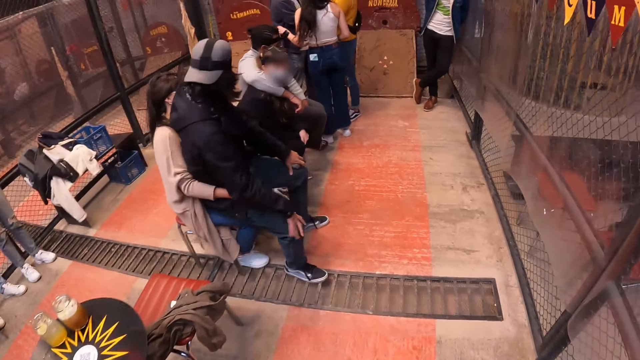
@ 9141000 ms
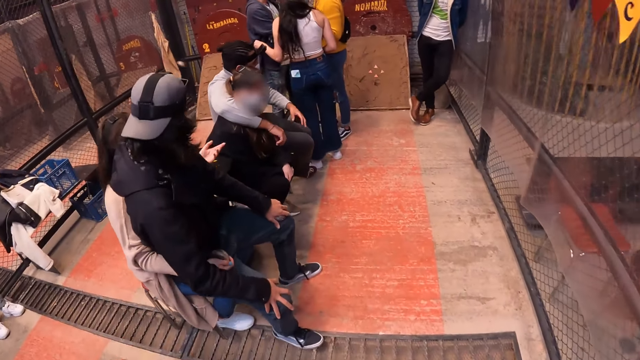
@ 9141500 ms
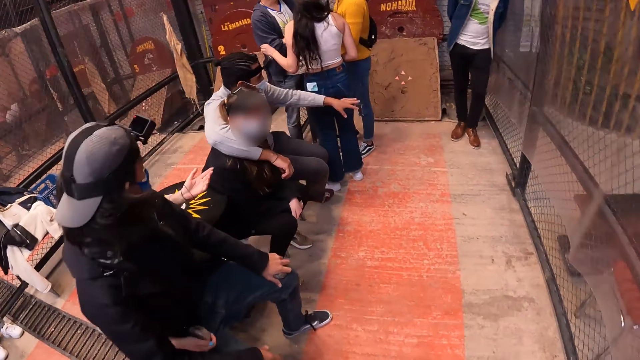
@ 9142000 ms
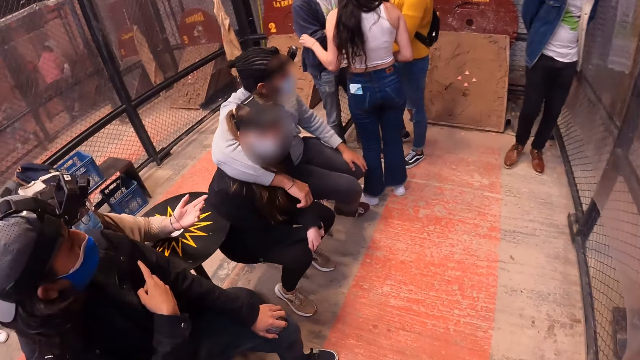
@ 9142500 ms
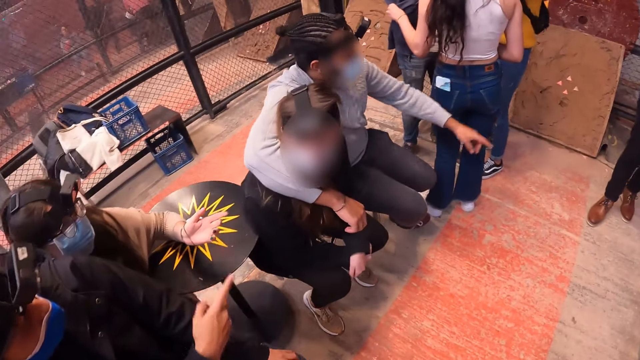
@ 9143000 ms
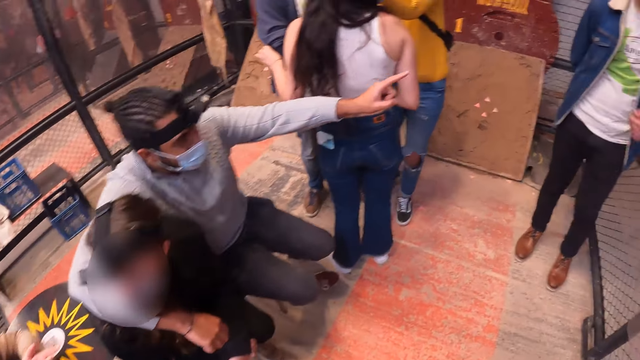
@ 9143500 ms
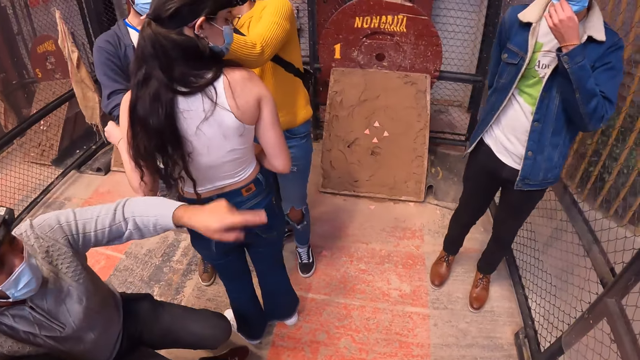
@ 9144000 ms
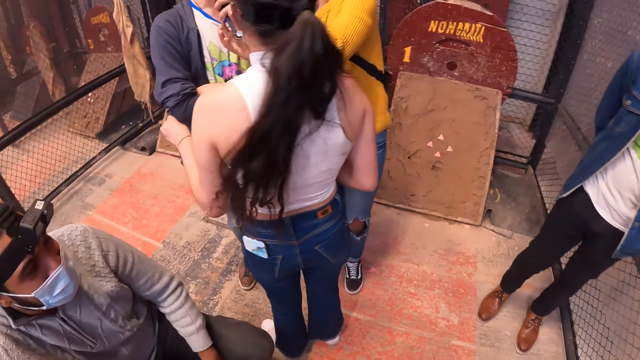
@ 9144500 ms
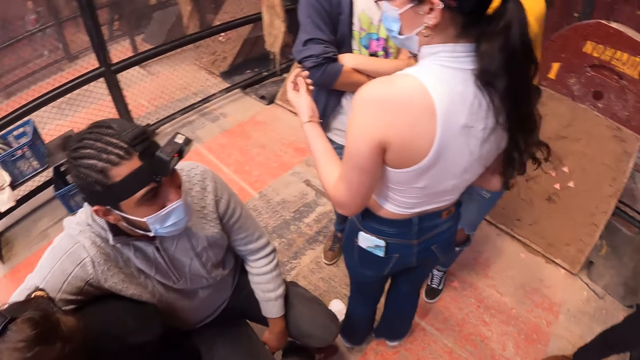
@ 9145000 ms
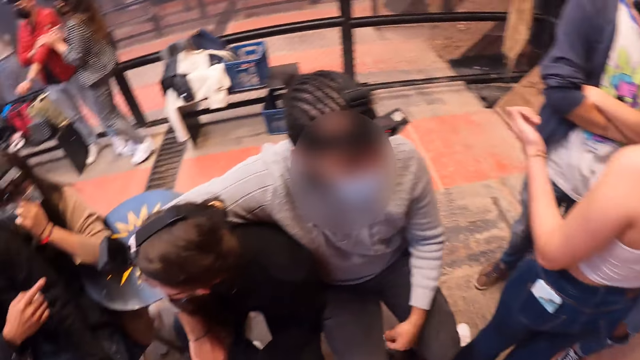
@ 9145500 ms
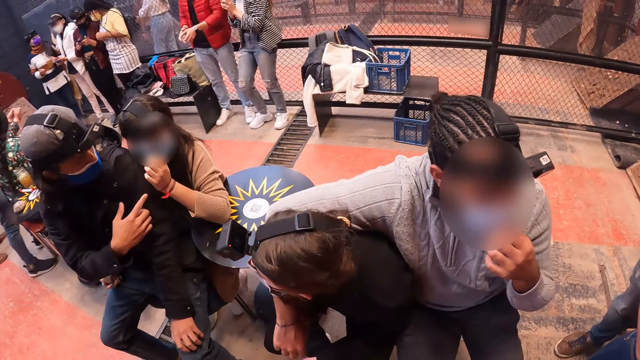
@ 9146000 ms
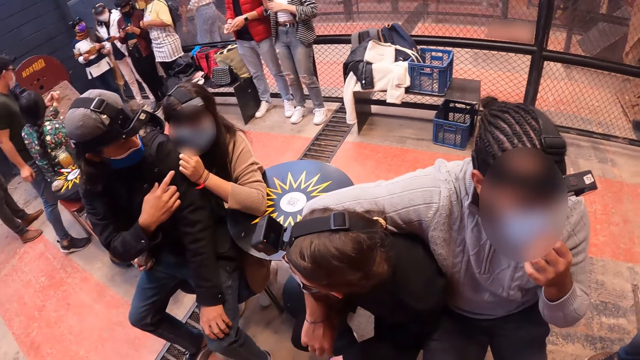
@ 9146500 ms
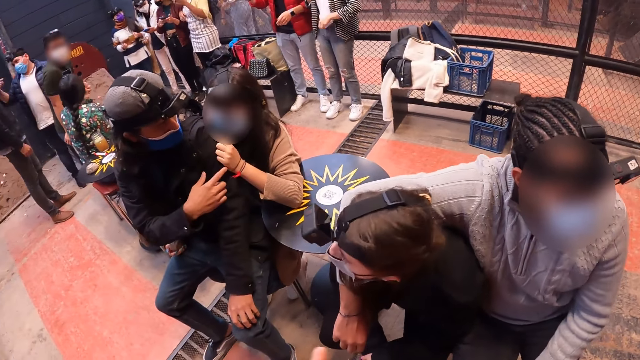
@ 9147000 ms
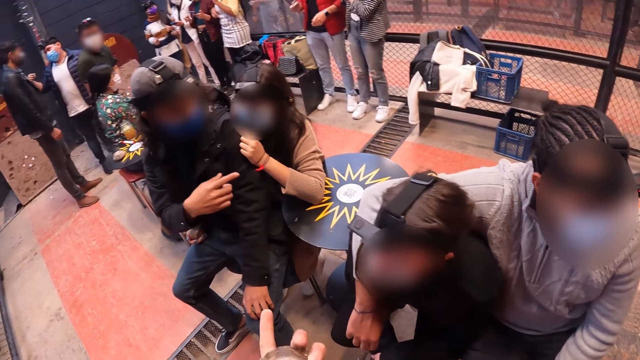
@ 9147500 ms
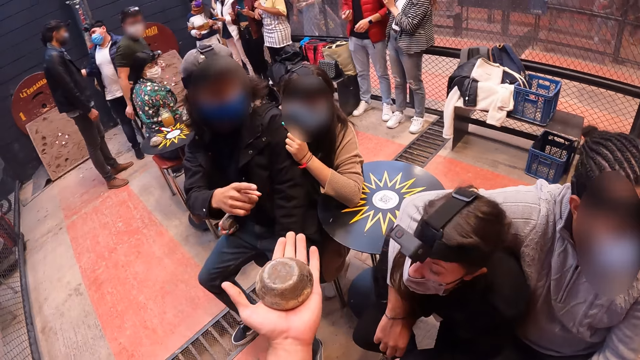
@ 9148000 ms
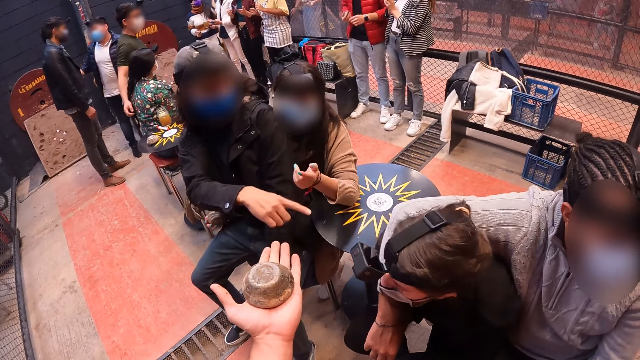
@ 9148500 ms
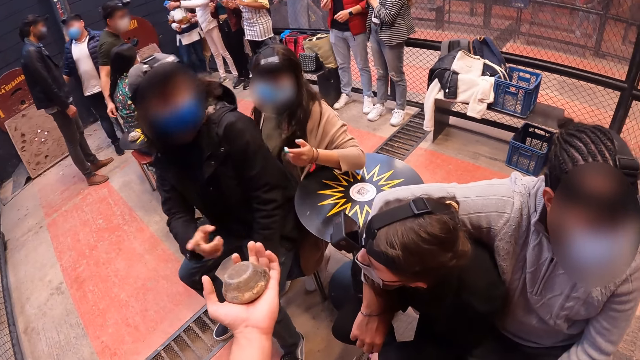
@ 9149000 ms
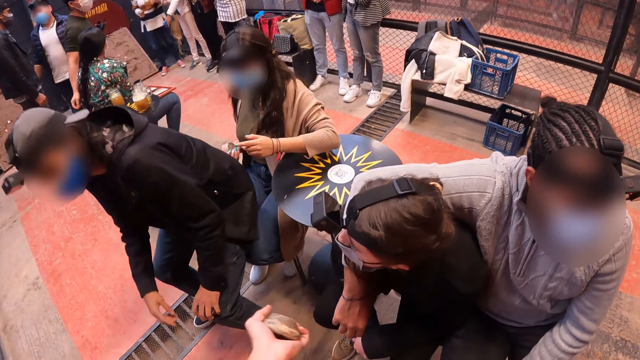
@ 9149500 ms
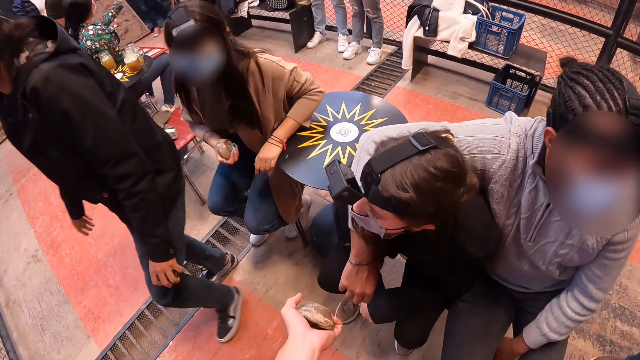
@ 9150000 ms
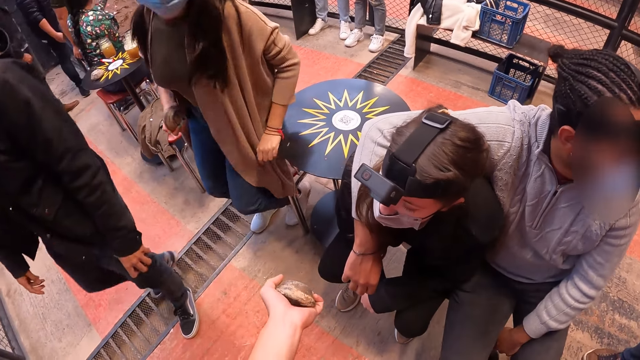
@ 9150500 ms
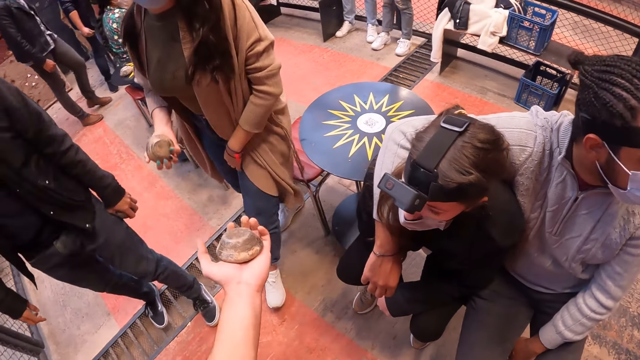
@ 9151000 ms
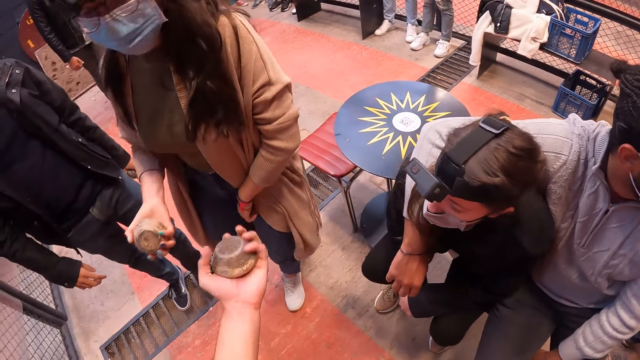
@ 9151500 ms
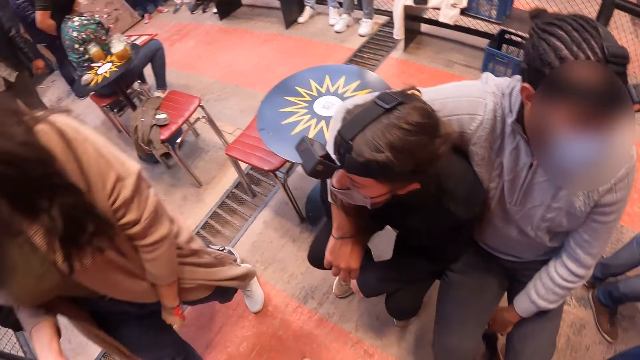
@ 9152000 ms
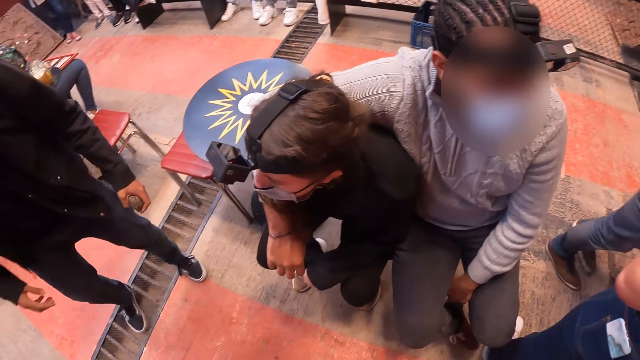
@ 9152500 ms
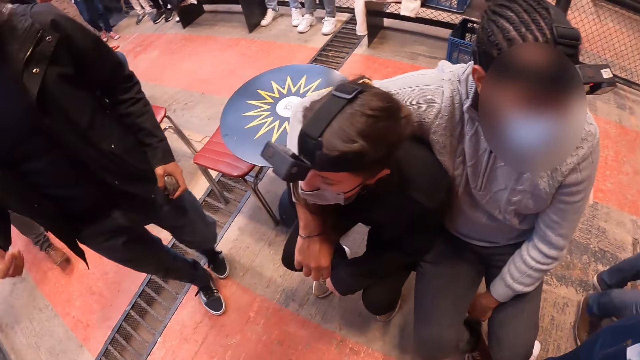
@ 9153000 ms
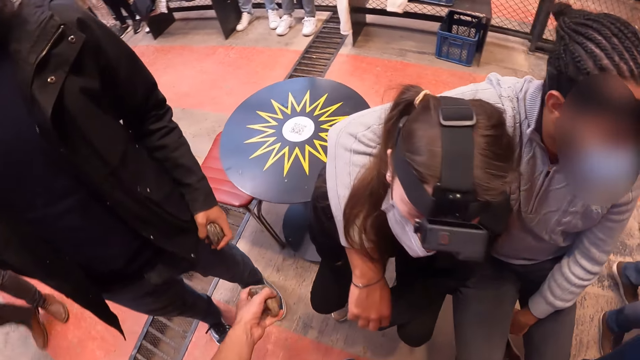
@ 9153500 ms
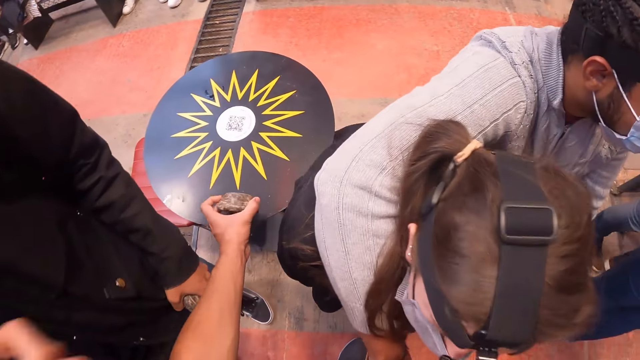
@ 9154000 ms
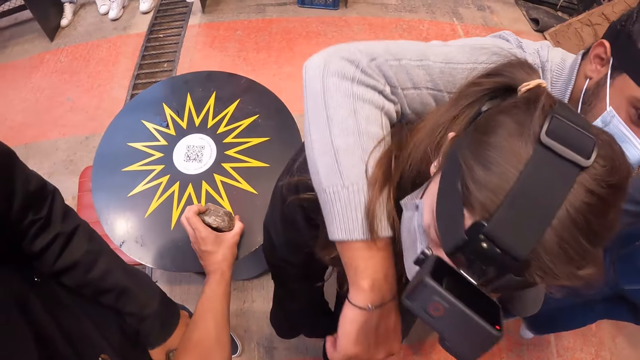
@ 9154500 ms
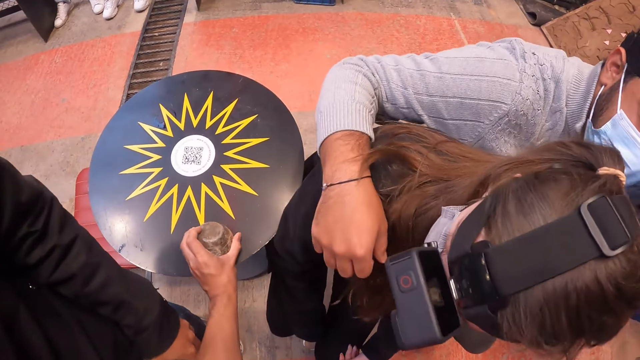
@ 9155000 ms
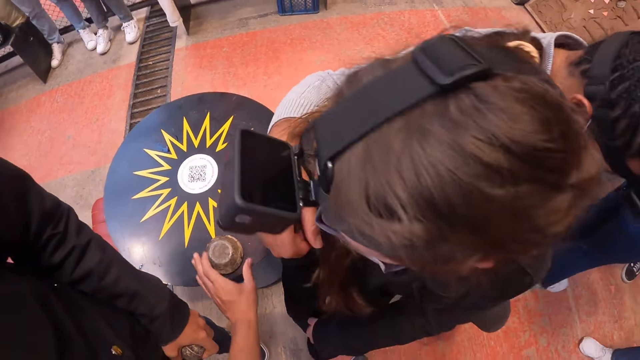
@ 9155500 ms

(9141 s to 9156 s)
The camera wearer looks at a man. He looks at the team. He stretches the metal disc forward with his left hand. A man stands up from a woman. The woman stands up from a seat. The camera wearer holds the stone. He drops the metal disc on a table with his left hand.

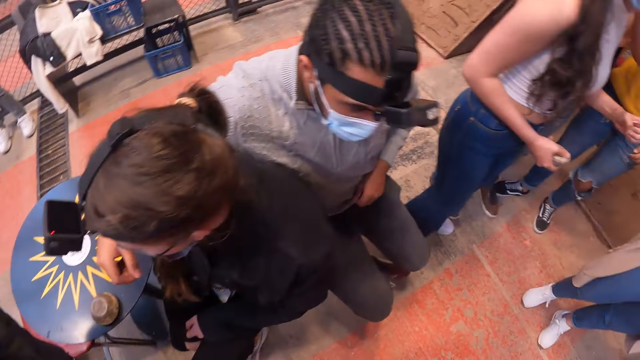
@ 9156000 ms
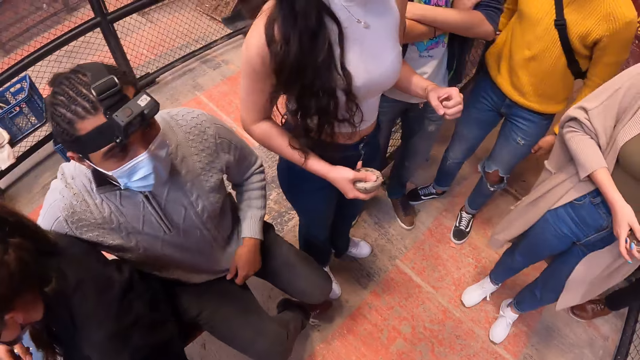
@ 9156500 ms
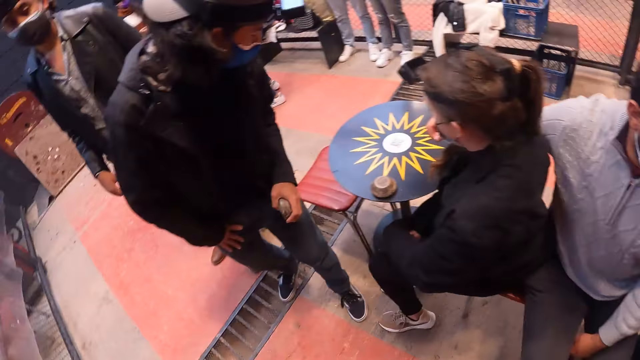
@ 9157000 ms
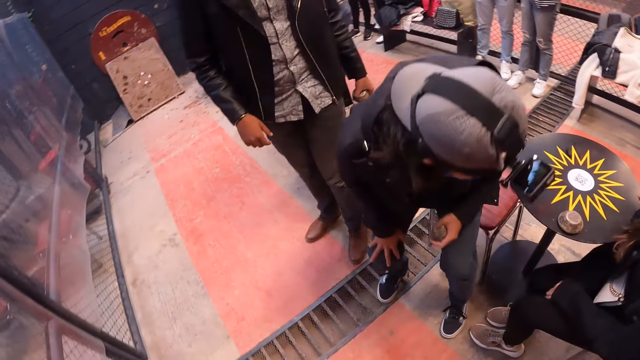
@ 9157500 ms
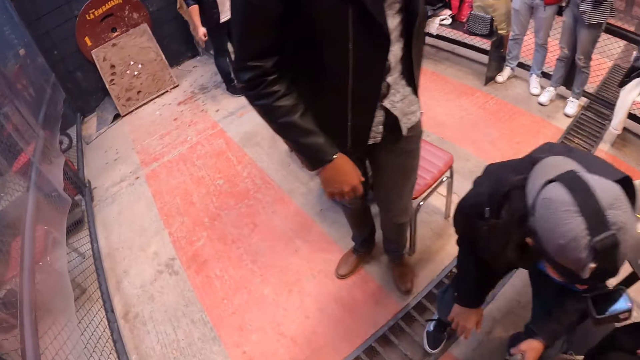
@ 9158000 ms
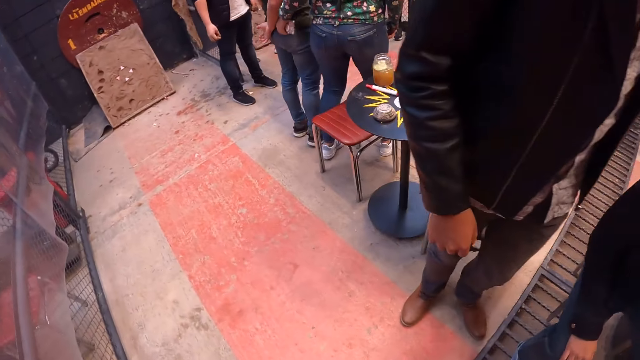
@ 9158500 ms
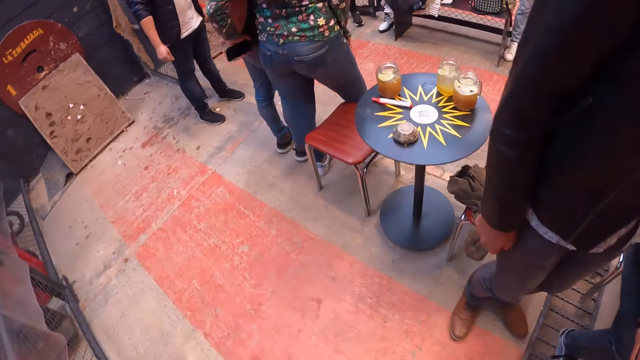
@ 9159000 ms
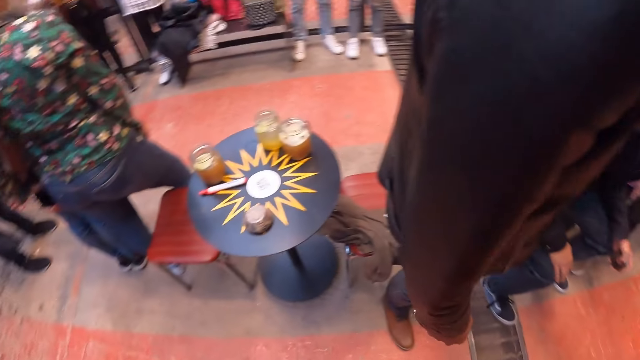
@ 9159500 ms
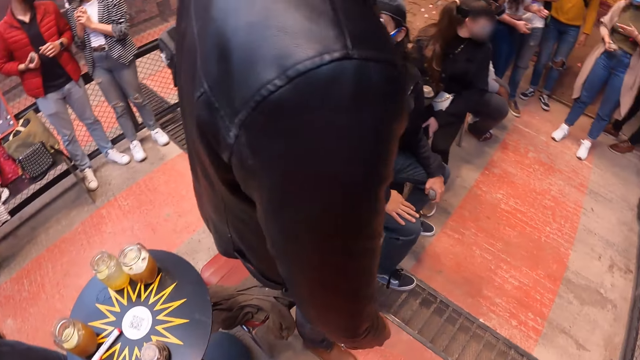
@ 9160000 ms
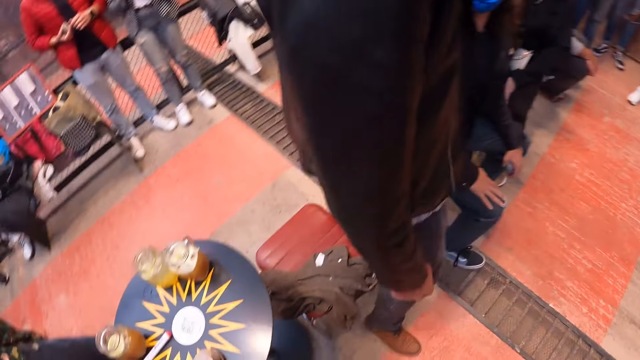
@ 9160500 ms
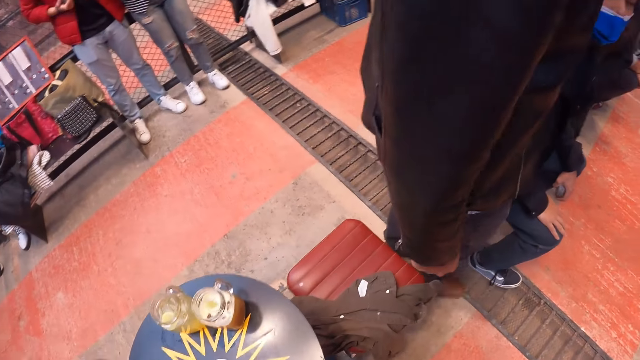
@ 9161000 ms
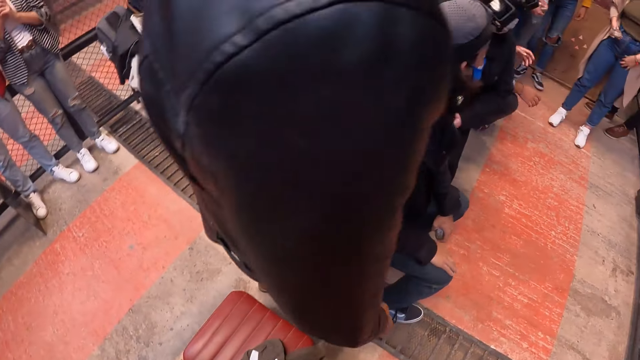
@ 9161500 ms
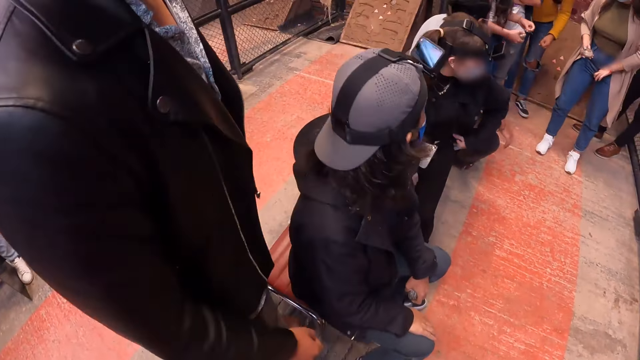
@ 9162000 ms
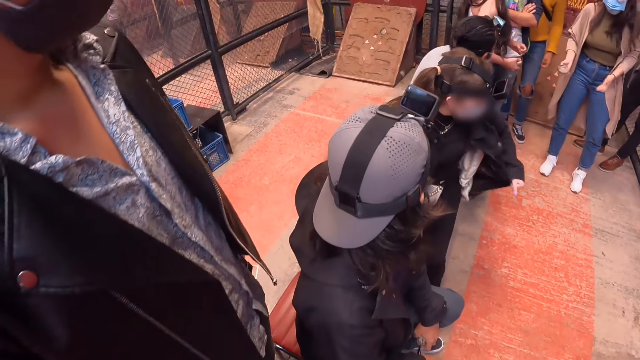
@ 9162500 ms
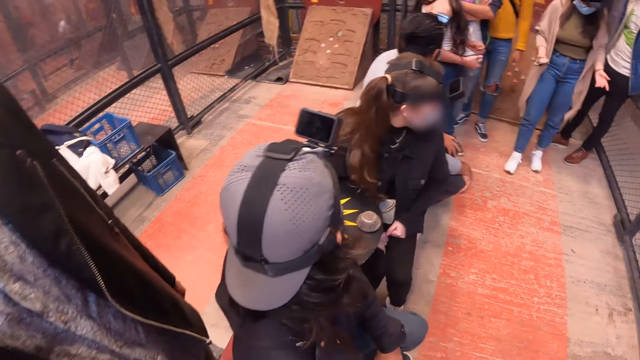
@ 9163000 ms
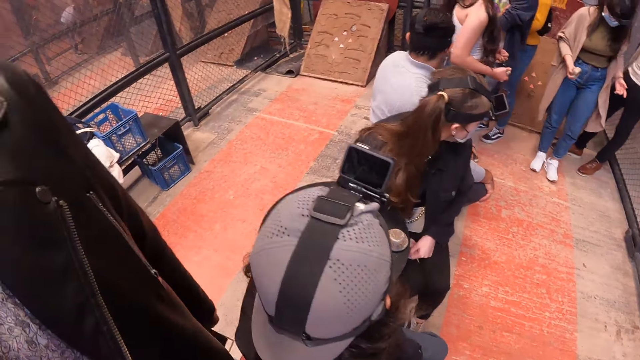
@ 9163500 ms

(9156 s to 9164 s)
The camera wearer looks around the house. The man sits on the seat. The camera wearer walks around the house. They look at the team.
